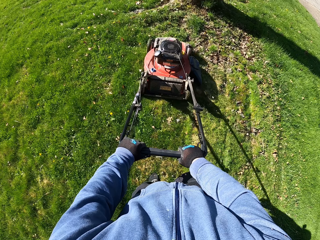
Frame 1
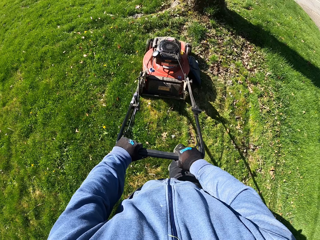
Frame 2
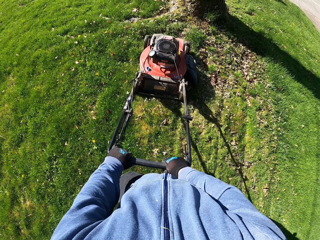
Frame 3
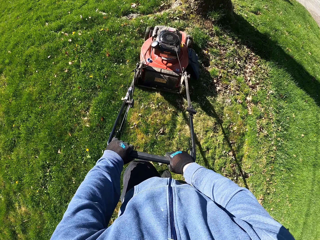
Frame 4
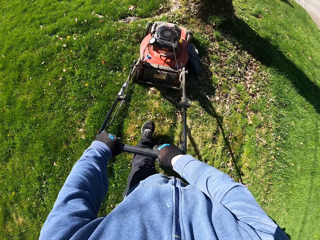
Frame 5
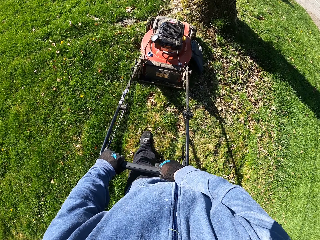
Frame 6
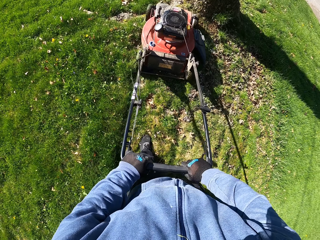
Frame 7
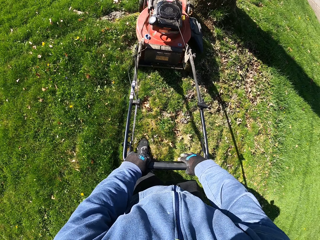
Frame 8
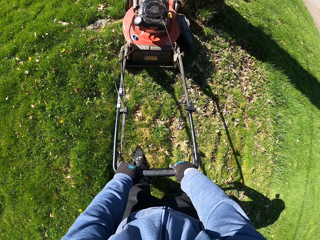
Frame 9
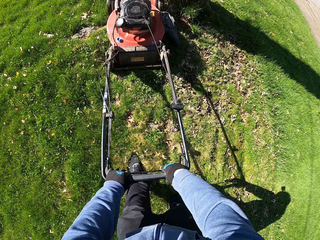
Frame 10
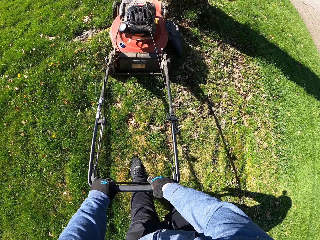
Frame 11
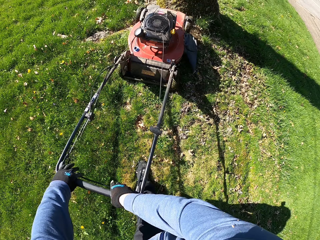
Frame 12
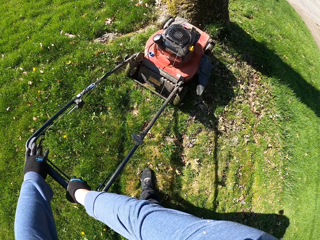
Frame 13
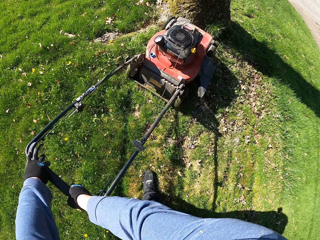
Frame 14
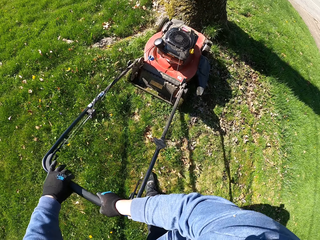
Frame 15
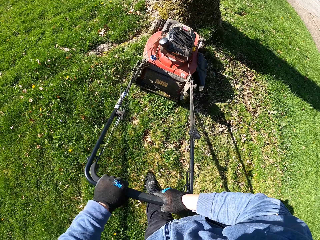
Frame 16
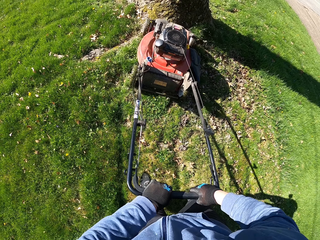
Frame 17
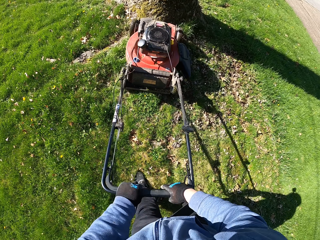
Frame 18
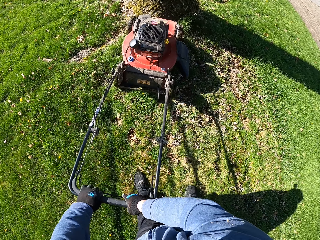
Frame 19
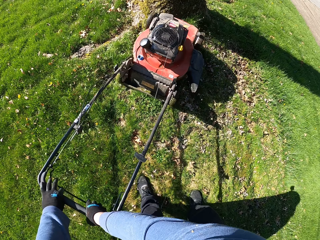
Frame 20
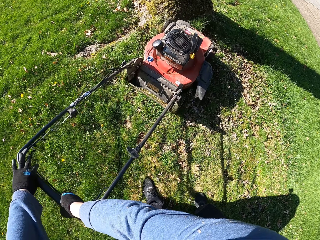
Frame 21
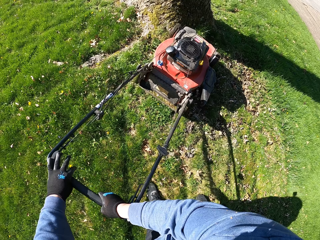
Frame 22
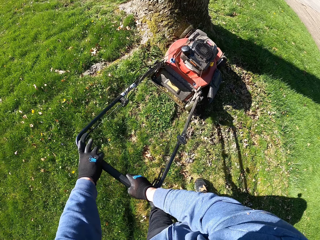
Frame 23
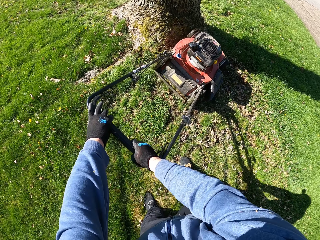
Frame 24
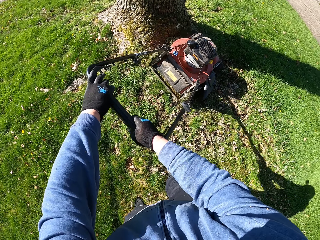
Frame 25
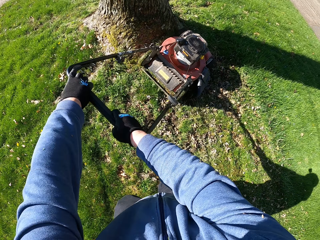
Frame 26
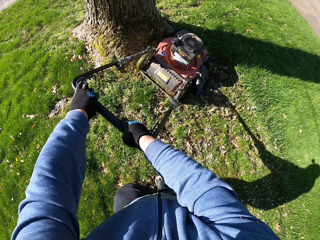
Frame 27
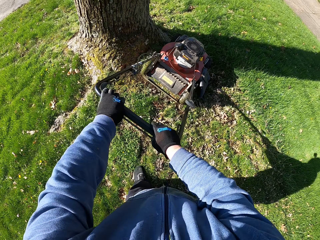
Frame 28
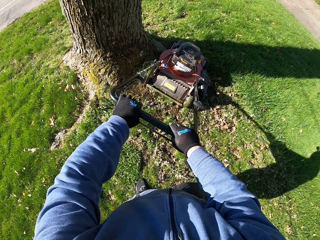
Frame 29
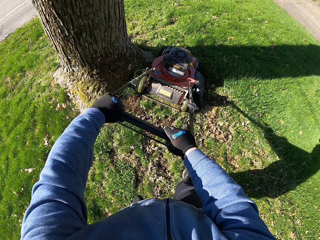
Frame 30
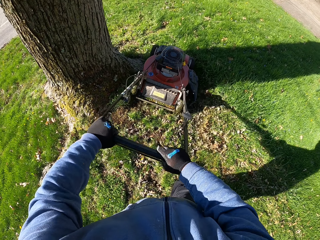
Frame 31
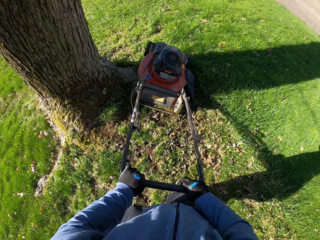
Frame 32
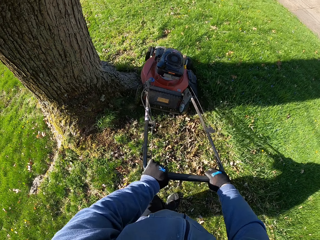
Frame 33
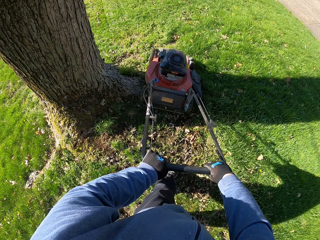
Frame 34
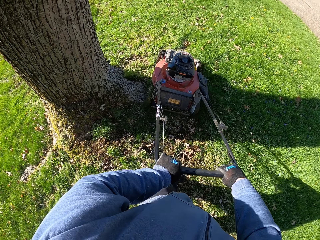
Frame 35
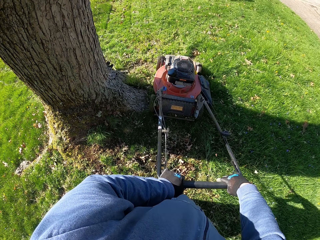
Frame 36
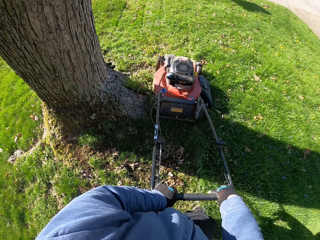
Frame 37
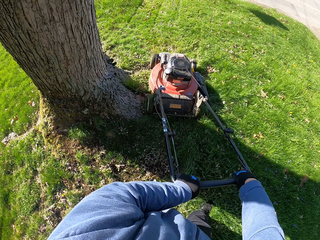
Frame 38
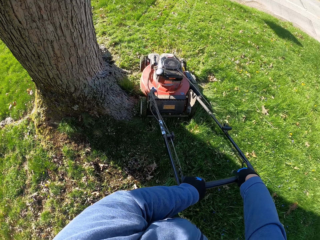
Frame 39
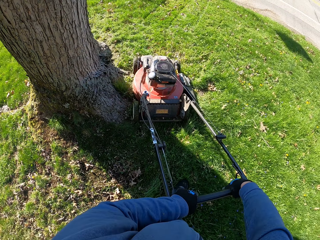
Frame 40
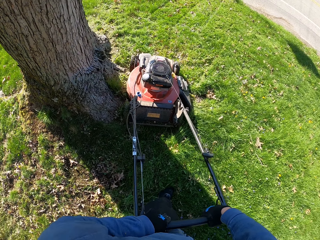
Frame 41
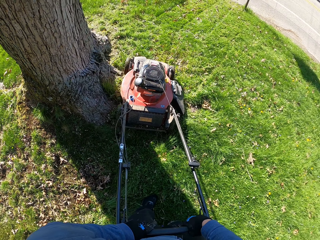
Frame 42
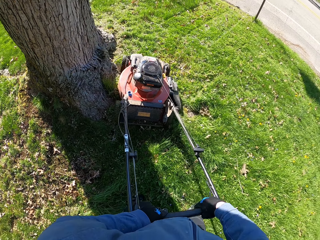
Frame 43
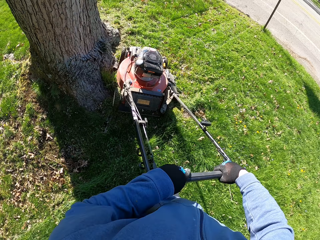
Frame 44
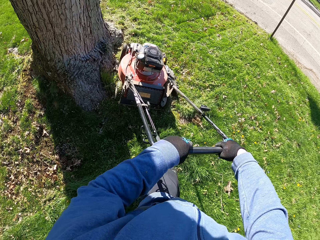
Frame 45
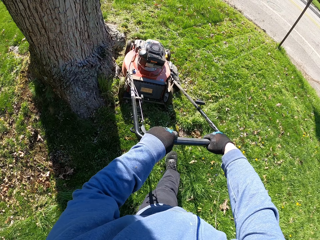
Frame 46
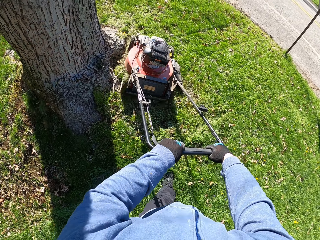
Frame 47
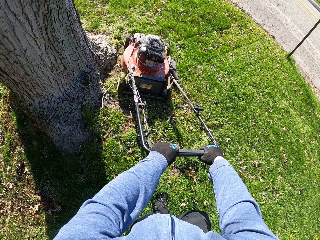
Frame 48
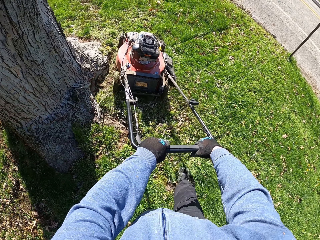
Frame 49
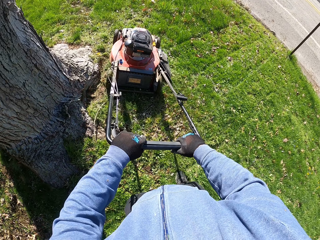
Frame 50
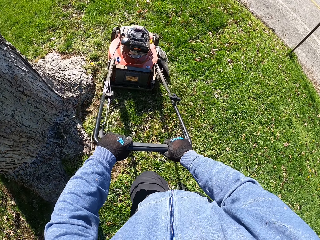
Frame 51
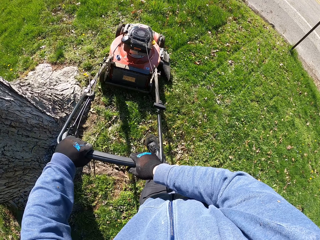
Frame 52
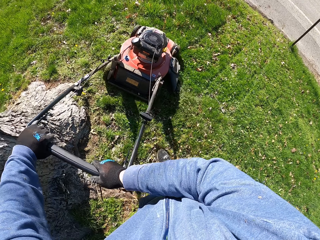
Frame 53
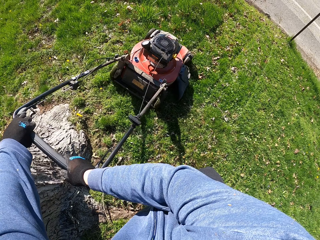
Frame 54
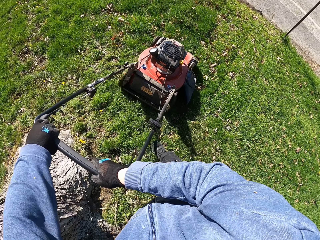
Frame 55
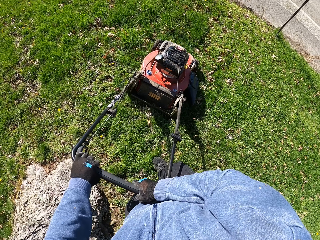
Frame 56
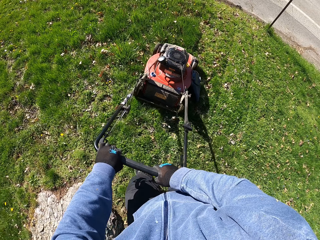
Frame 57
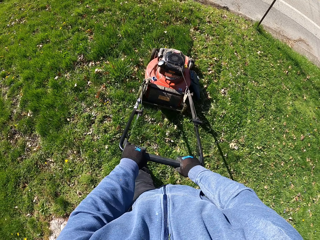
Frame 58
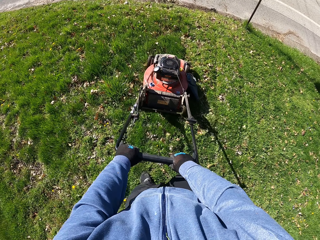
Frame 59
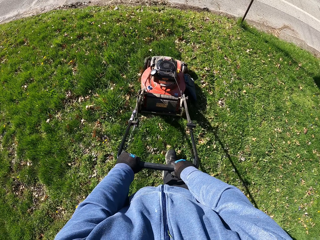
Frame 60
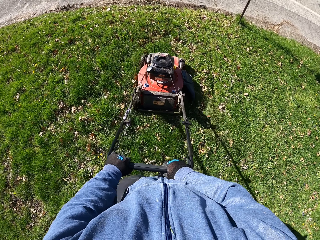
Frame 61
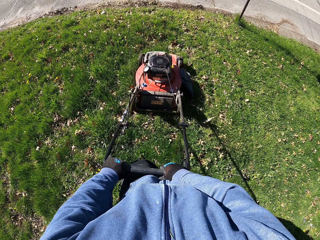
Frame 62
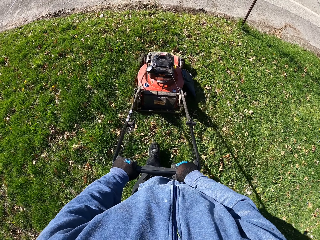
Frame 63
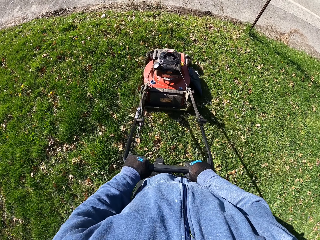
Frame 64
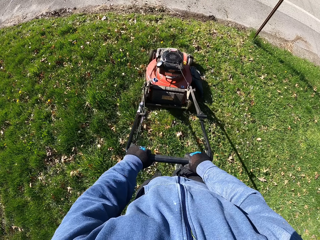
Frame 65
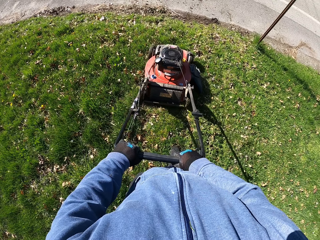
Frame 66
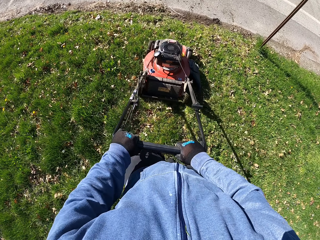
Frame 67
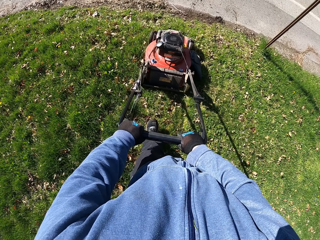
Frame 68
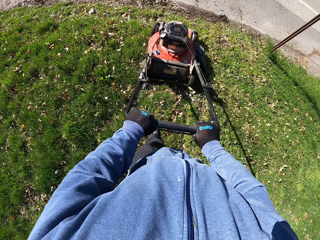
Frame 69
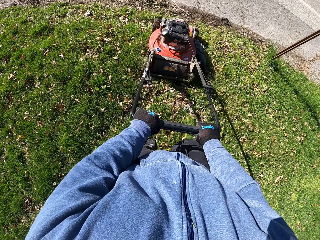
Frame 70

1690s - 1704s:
The camera wearer cuts grass around a tree. They cut grass with a lawn mower.

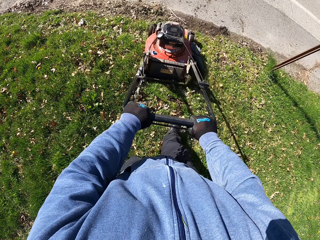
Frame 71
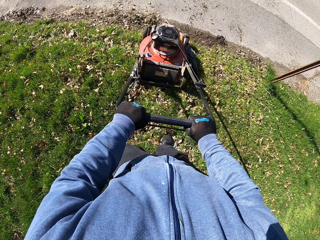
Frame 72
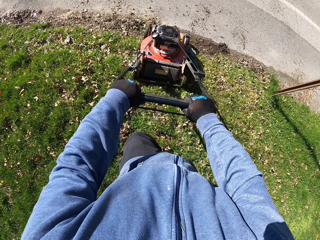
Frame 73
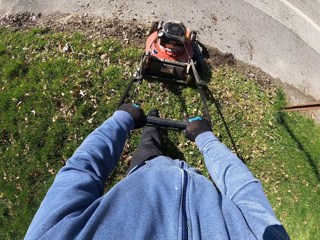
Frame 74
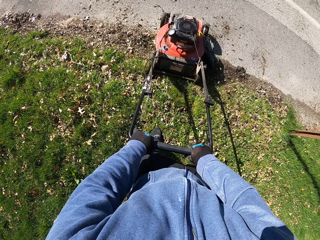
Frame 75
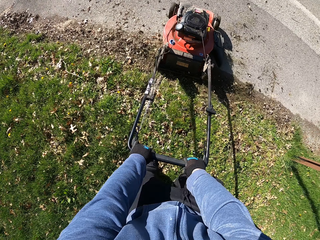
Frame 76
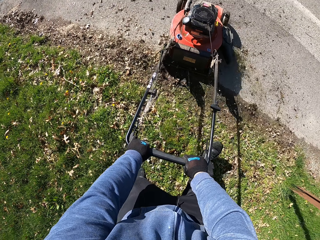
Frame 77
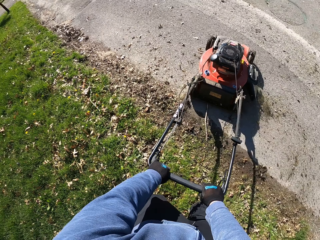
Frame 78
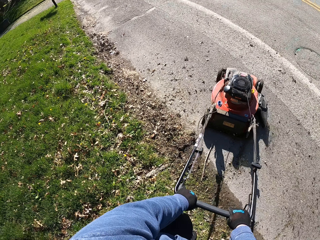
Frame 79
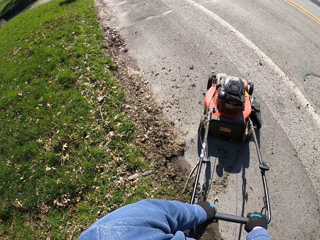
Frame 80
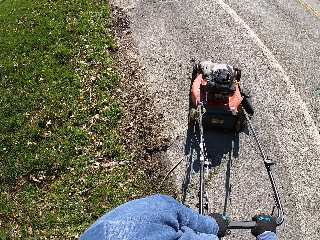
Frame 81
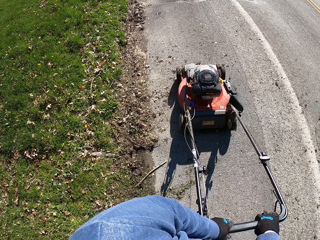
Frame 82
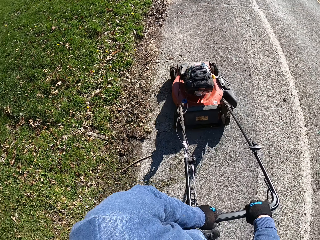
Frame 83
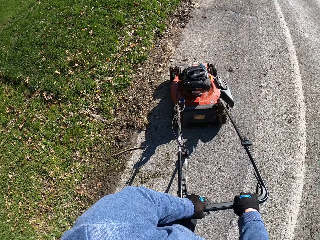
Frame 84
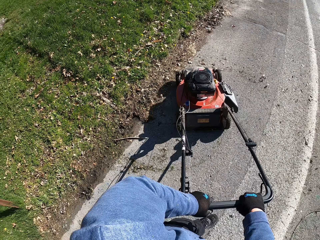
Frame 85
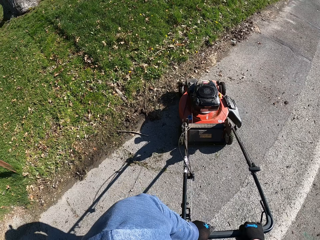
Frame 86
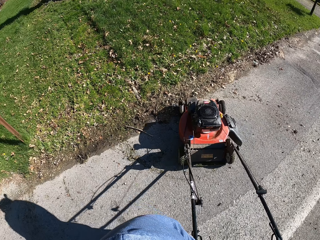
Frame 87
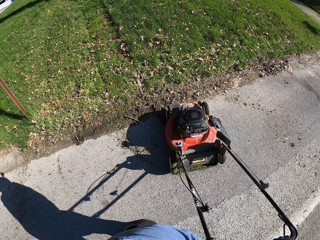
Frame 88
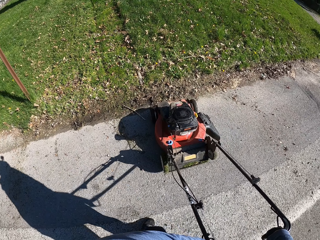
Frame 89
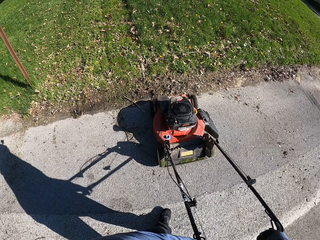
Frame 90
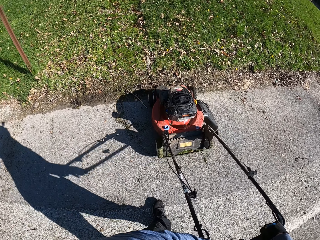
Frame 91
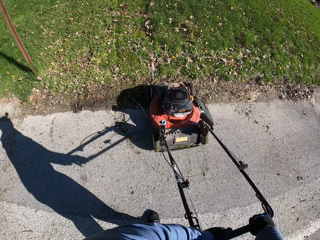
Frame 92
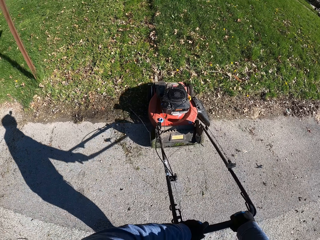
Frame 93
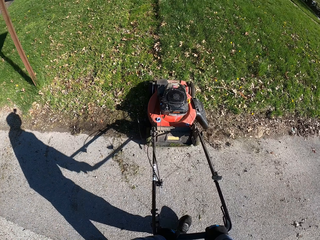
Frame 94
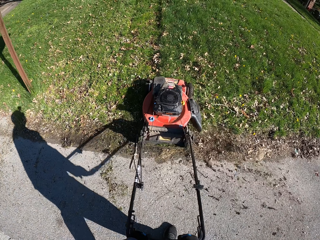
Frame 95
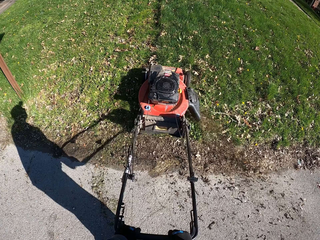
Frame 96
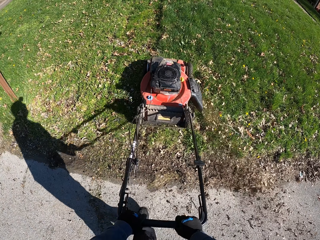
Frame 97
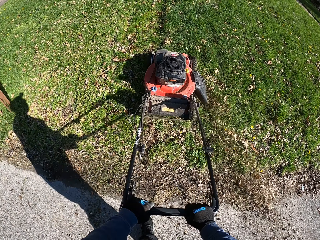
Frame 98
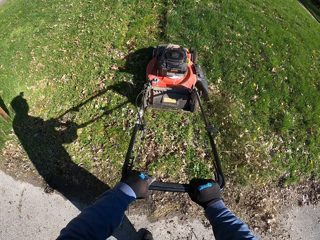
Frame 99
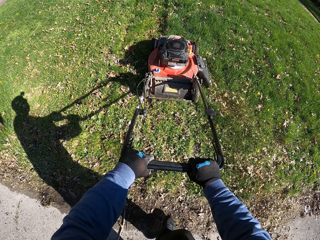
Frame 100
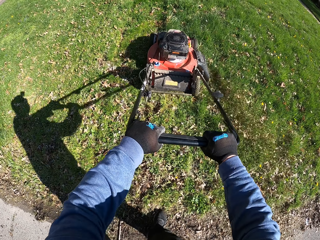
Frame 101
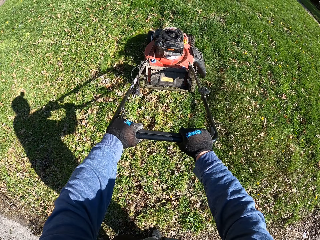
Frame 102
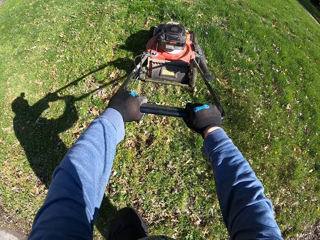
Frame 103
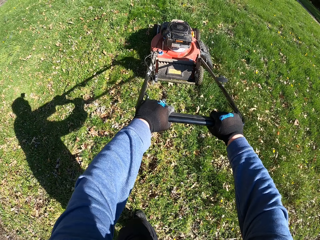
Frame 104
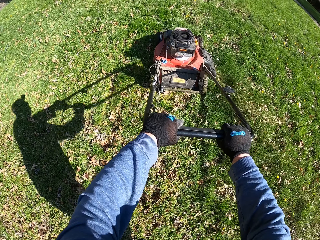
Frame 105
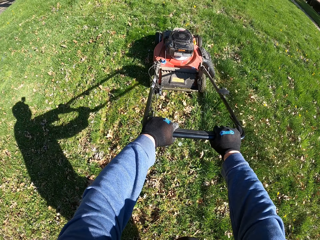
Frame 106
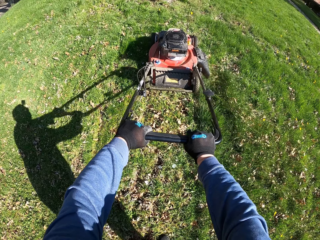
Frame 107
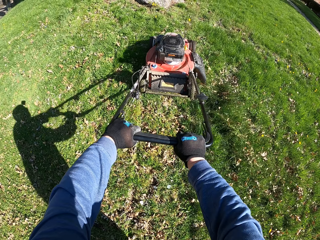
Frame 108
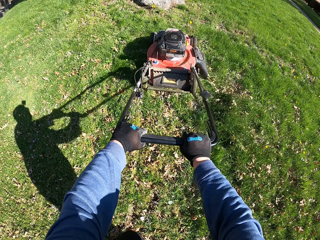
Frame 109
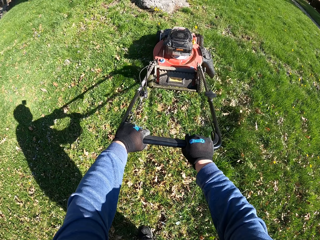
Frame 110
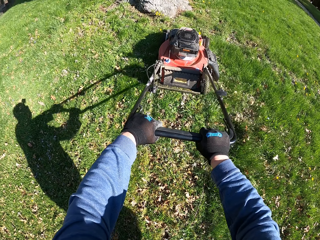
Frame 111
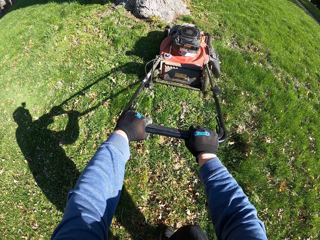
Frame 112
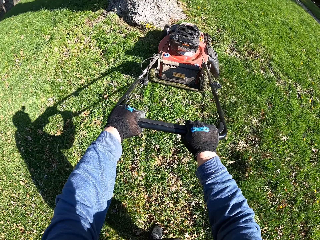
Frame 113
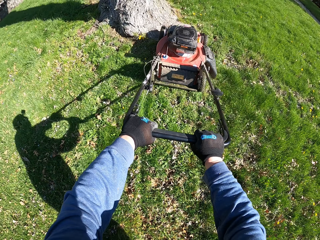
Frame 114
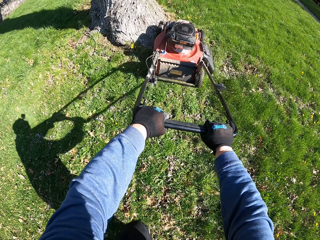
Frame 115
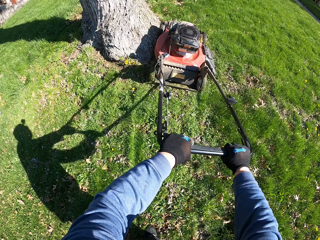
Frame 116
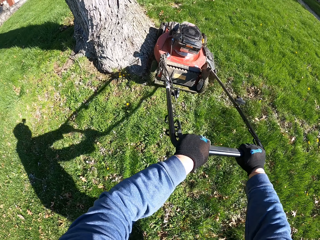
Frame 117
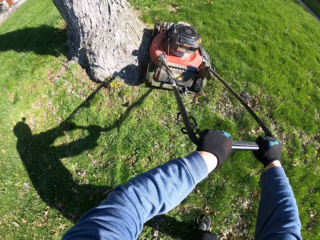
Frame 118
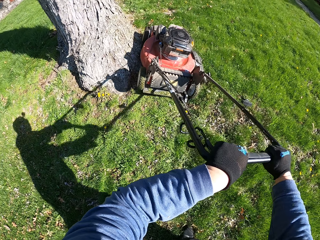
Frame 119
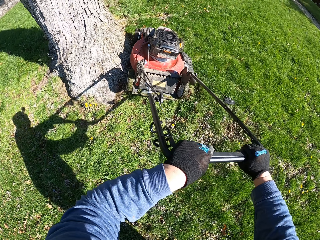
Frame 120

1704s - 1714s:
The camera wearer makes a U-turn with the lawn mower. They cut grass with the lawn mower.
